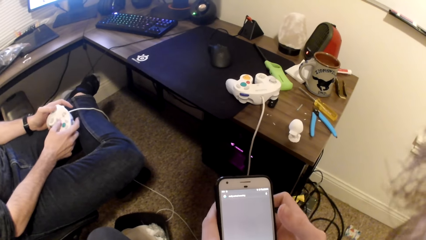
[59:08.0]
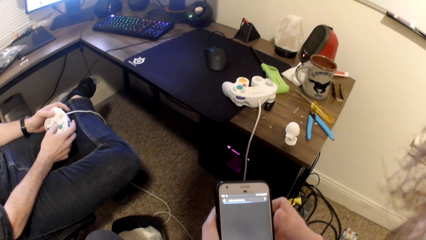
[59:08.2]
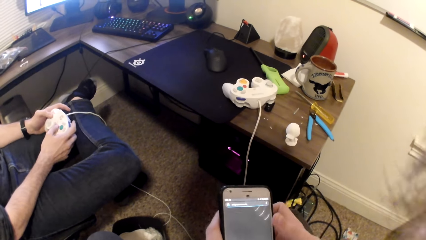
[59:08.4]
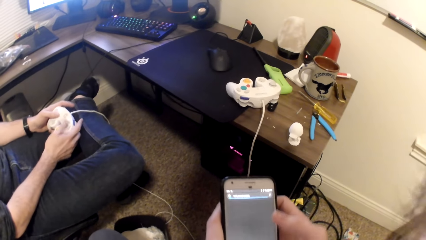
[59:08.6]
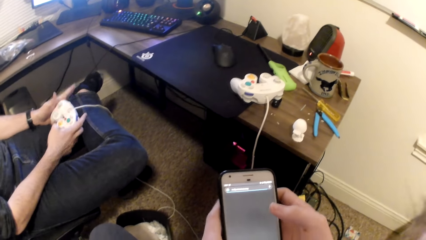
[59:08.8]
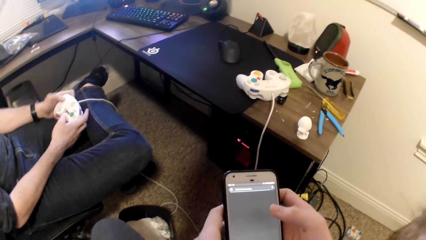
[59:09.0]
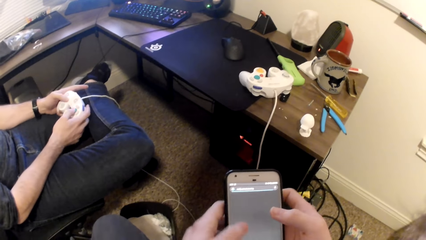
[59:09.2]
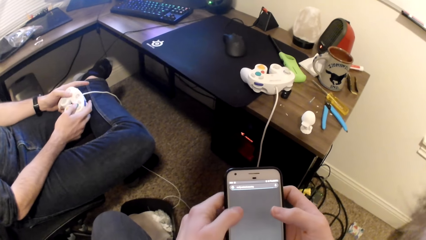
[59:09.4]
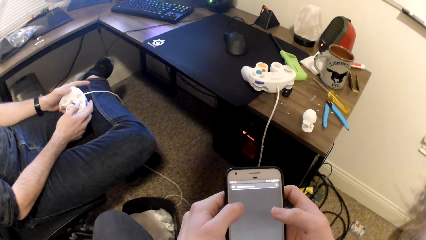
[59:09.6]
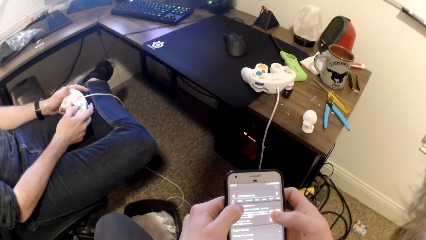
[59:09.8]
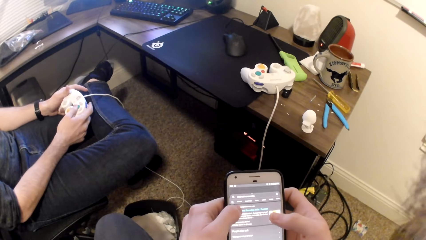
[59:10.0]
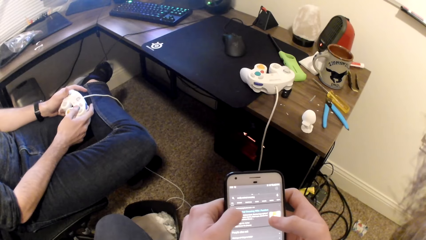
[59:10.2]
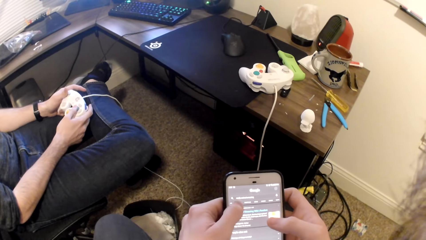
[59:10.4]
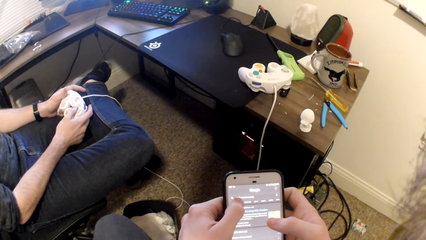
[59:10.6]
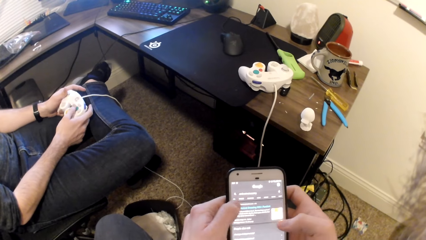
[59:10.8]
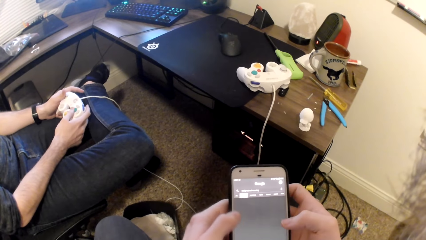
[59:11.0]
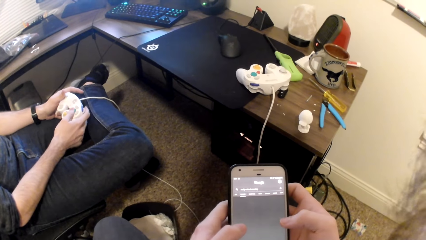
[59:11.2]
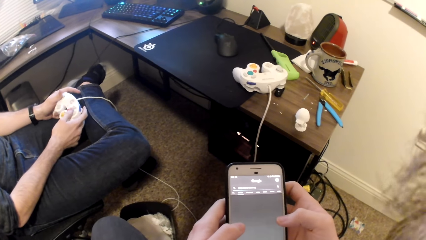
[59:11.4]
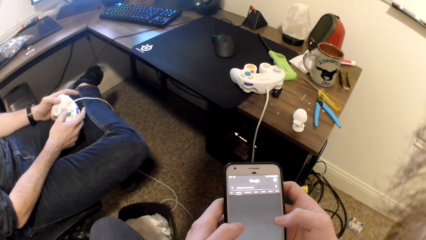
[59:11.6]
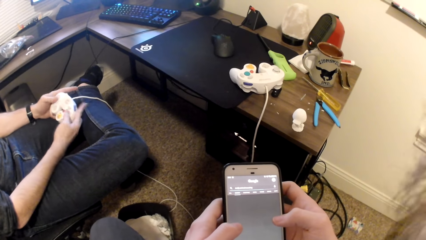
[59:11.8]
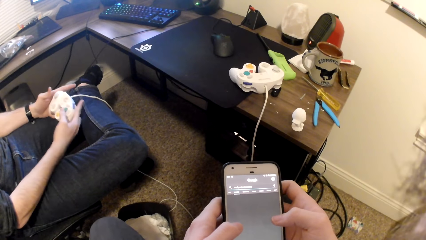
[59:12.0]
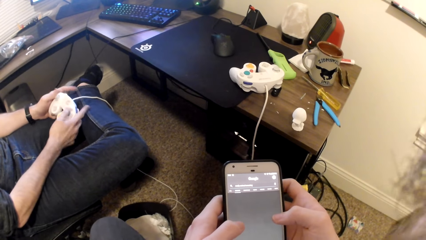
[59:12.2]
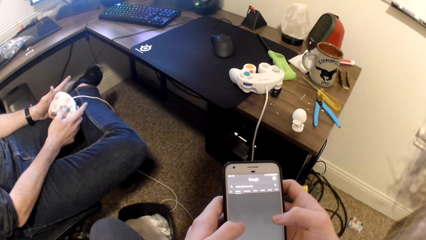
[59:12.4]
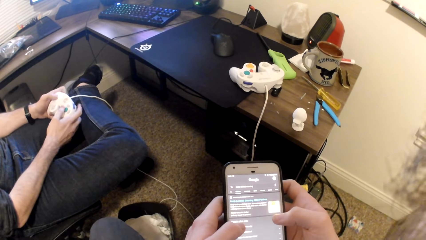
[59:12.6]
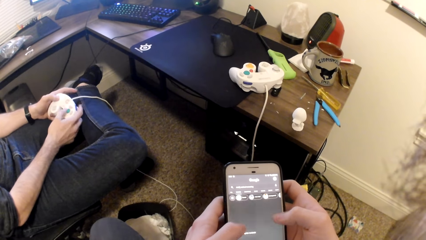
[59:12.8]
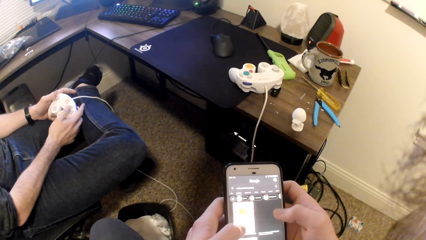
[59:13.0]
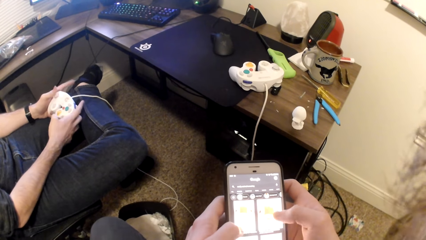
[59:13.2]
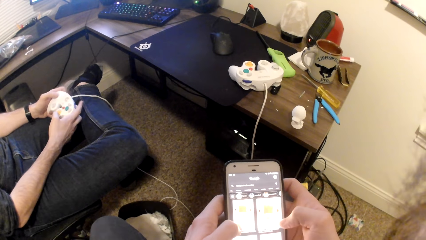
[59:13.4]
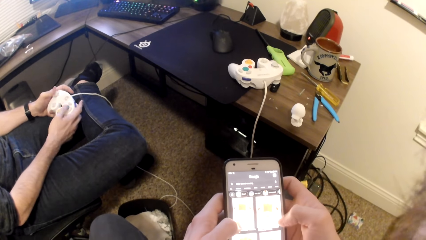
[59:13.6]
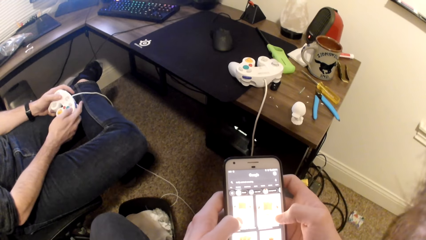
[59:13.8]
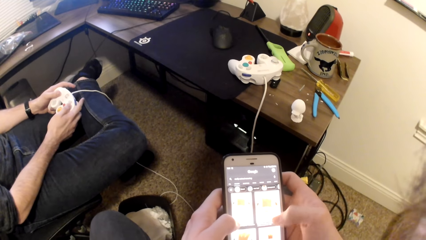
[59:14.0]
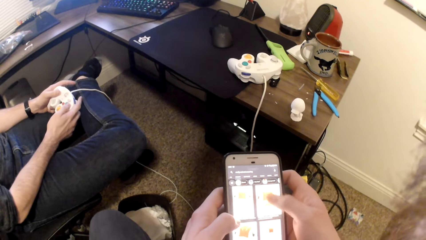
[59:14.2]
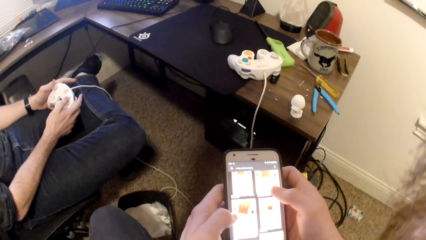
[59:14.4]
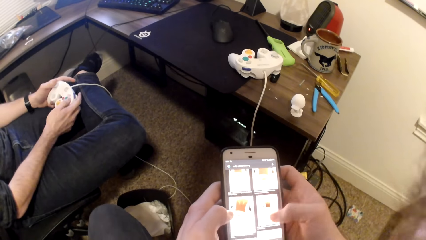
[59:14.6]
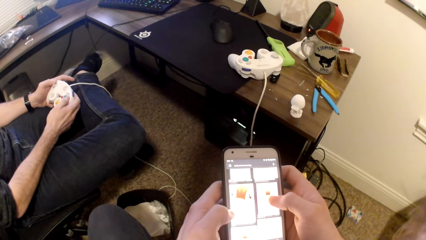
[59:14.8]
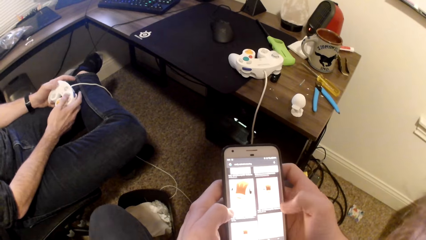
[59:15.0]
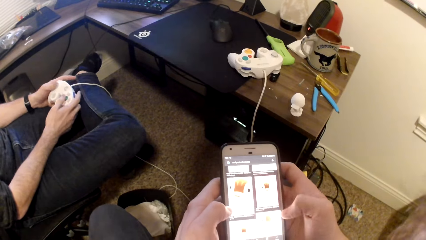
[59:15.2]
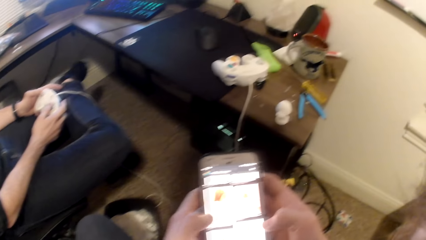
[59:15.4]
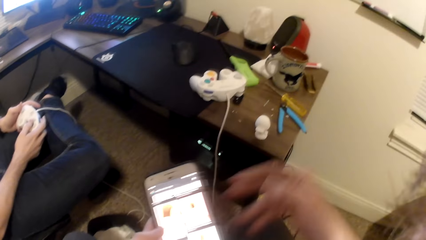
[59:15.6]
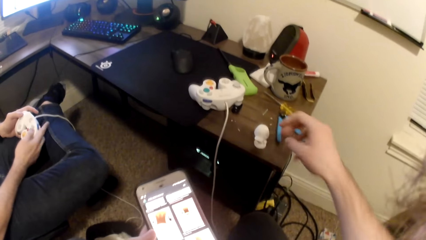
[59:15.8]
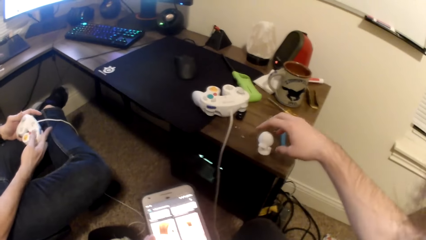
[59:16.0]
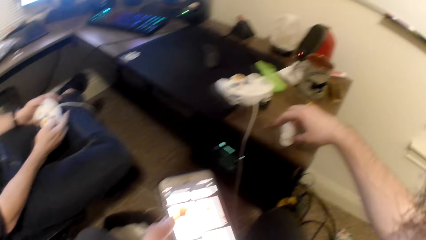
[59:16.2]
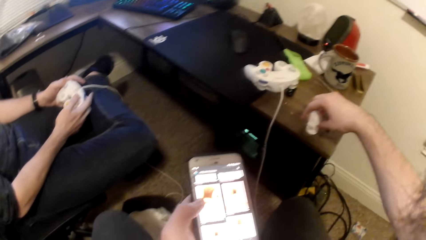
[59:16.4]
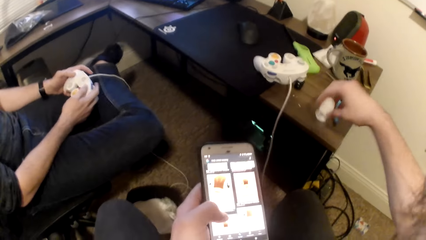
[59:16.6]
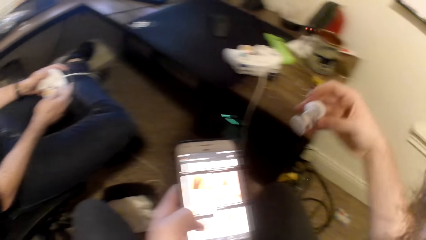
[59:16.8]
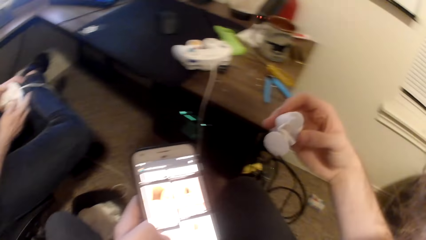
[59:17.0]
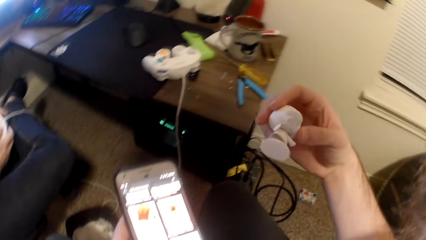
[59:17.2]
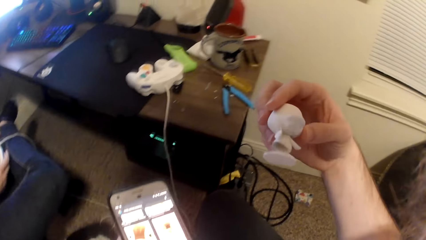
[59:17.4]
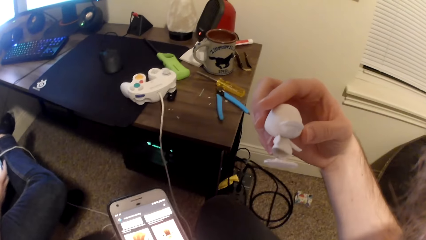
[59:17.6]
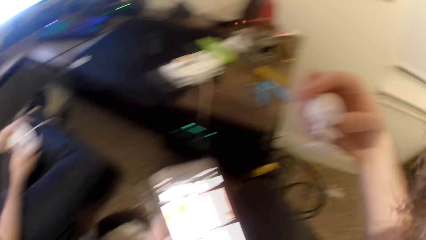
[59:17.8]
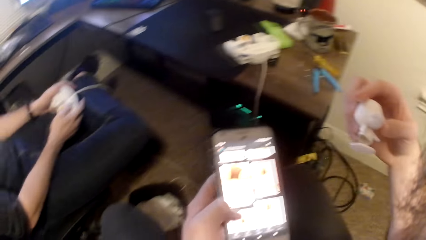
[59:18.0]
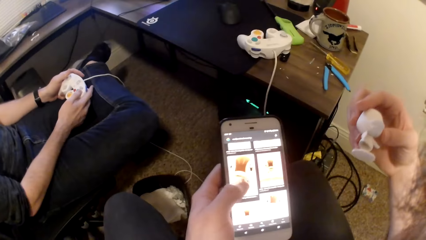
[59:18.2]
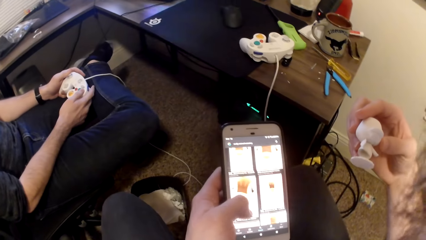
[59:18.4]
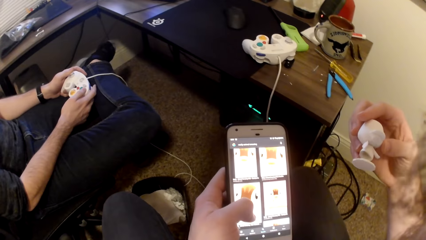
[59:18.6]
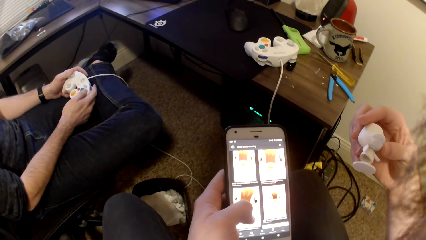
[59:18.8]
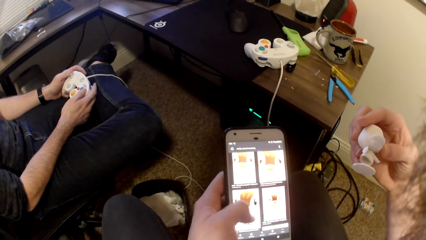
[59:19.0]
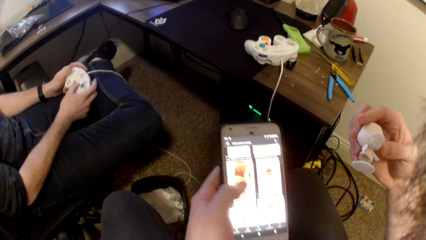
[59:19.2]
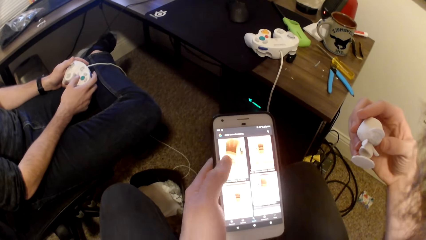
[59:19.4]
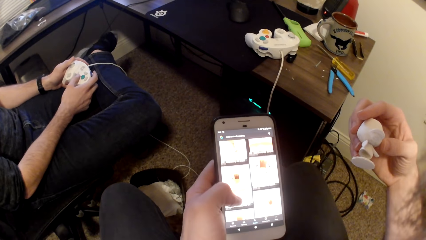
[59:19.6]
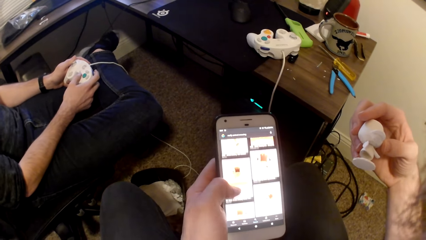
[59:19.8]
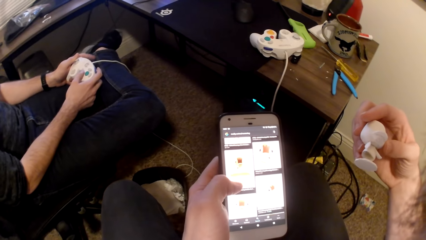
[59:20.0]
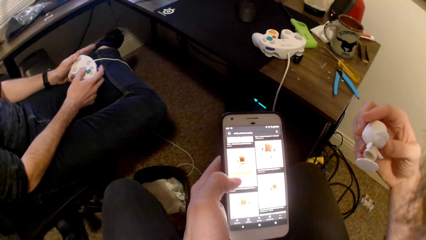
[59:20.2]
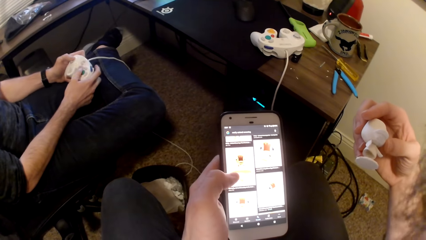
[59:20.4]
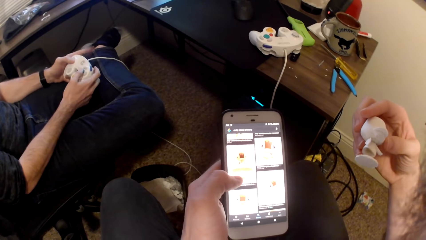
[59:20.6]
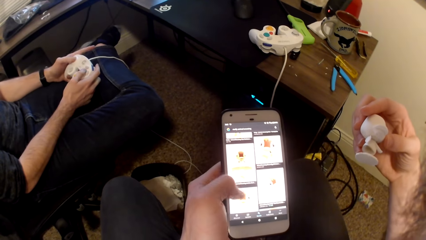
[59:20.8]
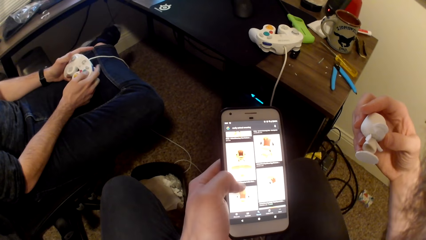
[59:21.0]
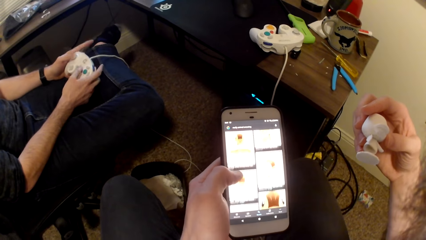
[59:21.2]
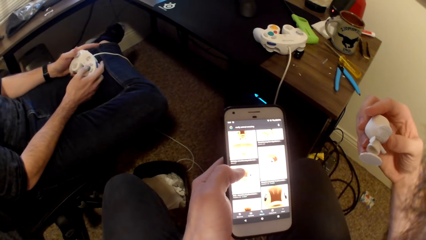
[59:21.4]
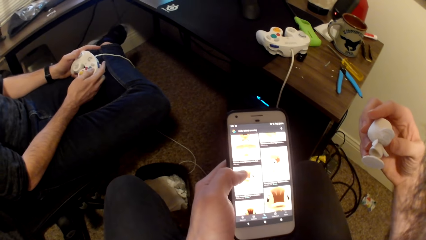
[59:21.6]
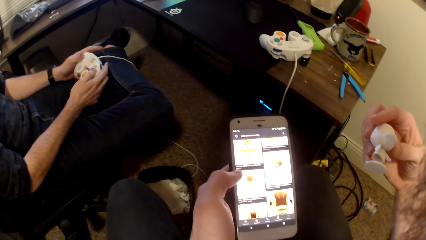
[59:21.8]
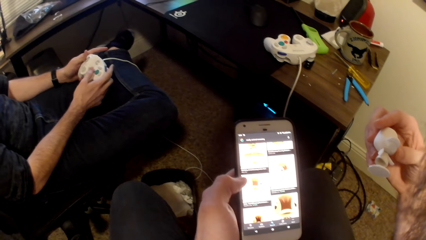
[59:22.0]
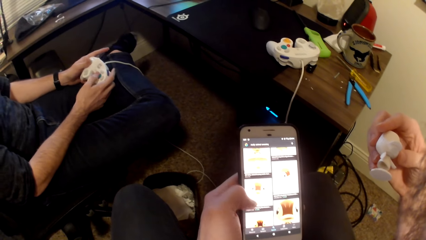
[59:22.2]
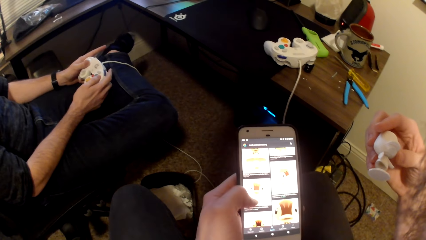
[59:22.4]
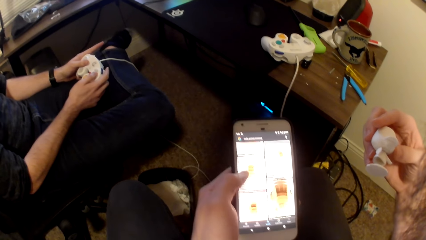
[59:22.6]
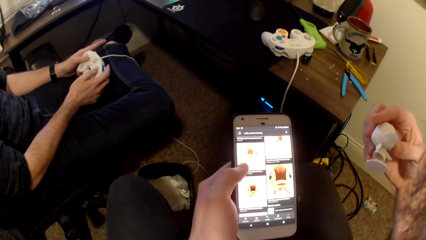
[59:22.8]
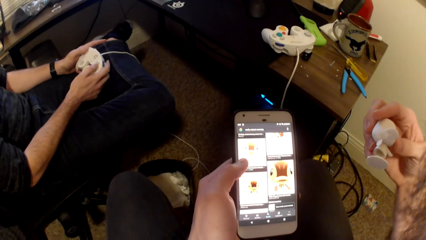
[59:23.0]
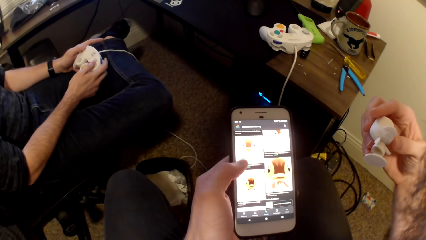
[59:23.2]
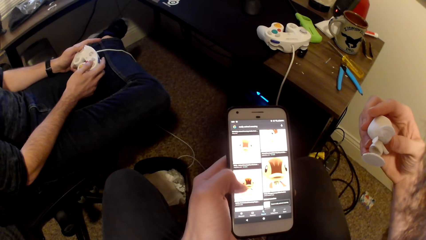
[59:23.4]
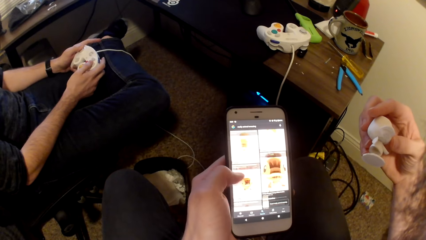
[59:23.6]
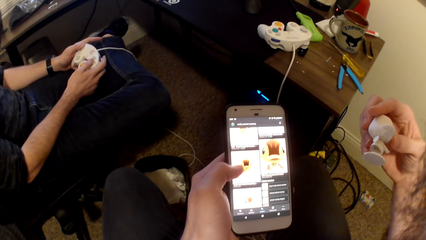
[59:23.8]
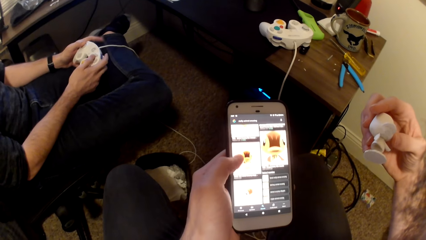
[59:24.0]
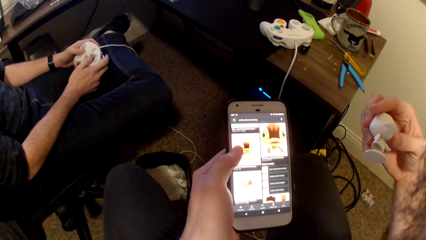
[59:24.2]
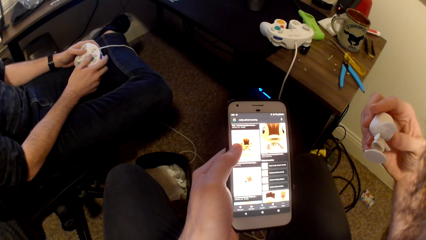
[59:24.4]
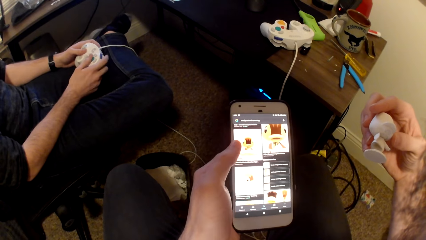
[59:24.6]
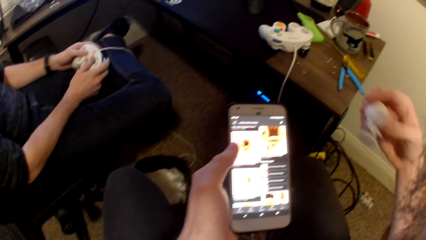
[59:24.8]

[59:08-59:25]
The camera wearer removes his right hand from the phone. He picks up the white toy from the table with his right hand. He looks at the duck toy. He presses the phone with his left hand. He scrolls the phone.
